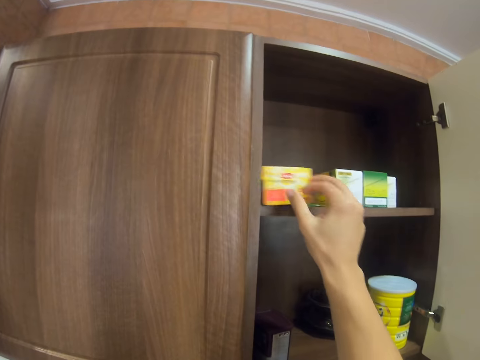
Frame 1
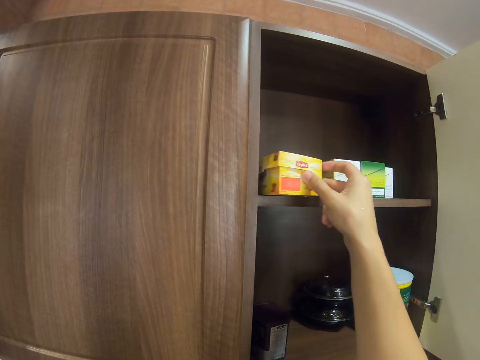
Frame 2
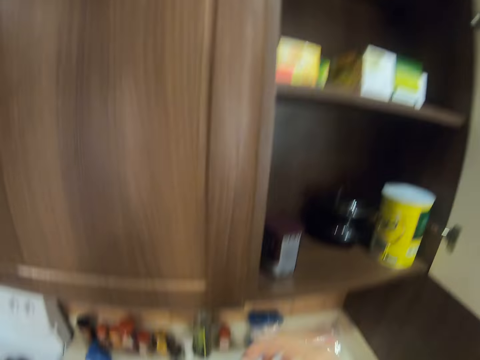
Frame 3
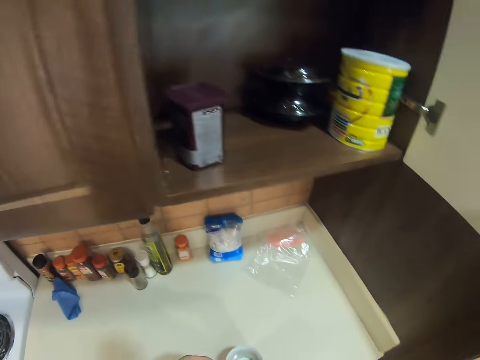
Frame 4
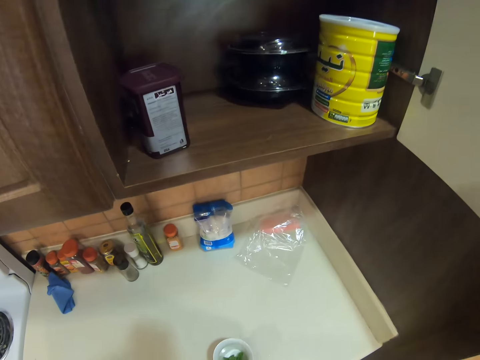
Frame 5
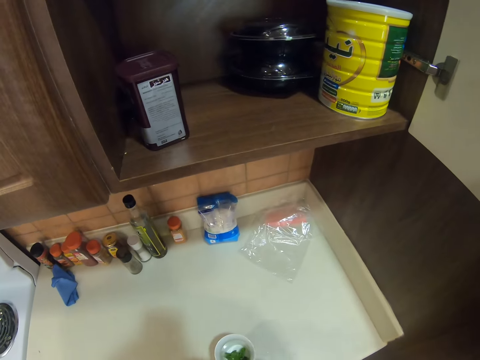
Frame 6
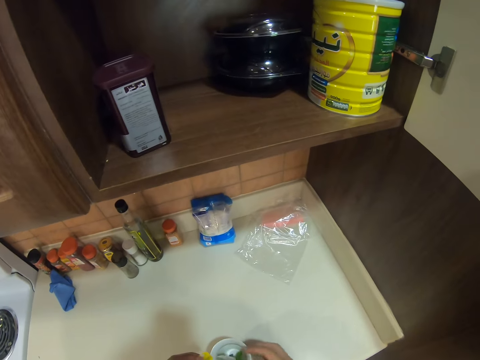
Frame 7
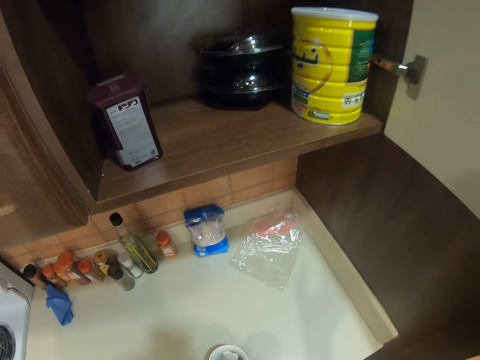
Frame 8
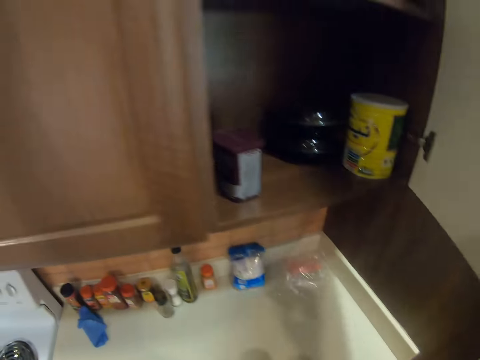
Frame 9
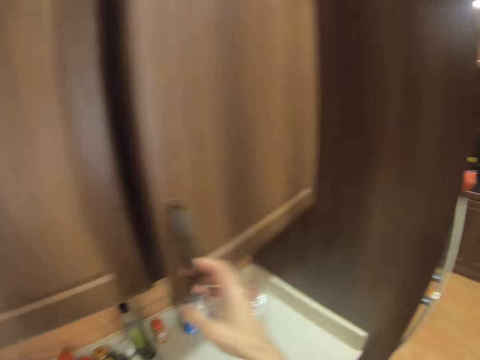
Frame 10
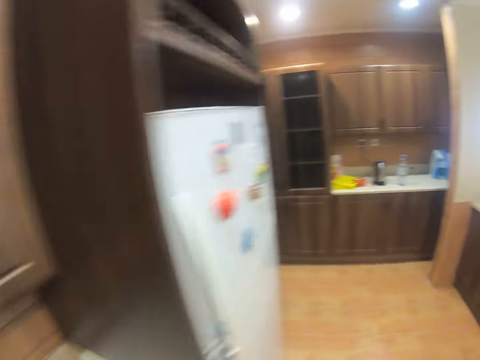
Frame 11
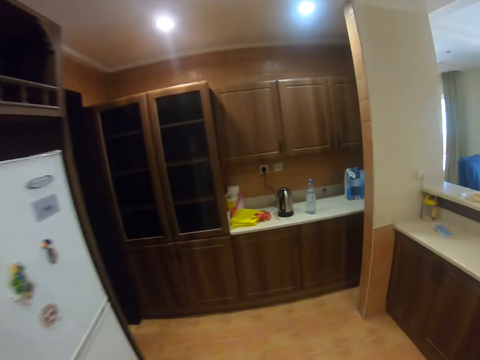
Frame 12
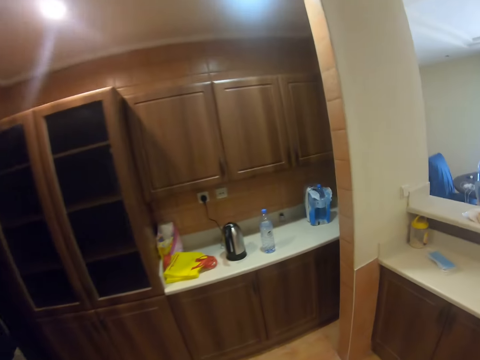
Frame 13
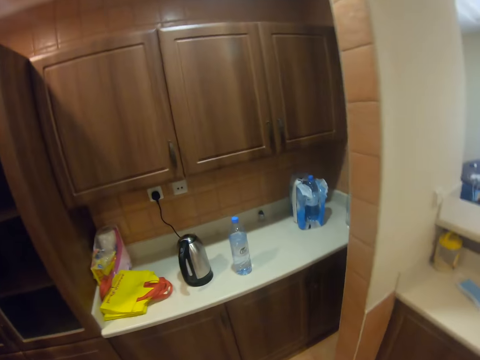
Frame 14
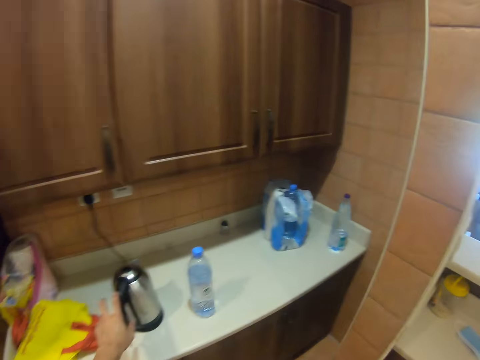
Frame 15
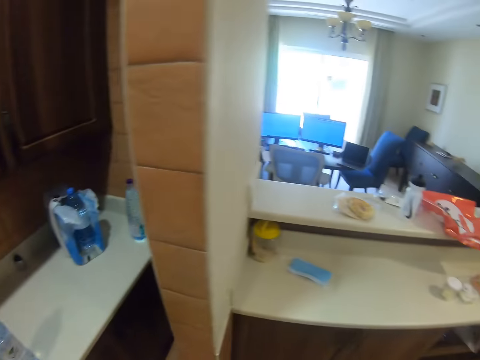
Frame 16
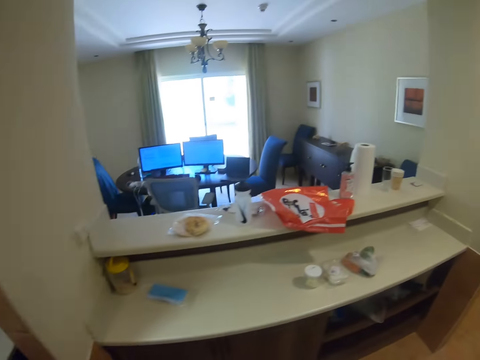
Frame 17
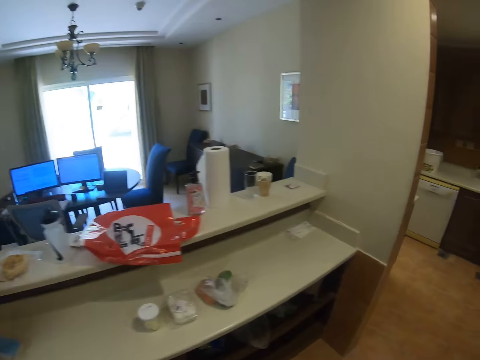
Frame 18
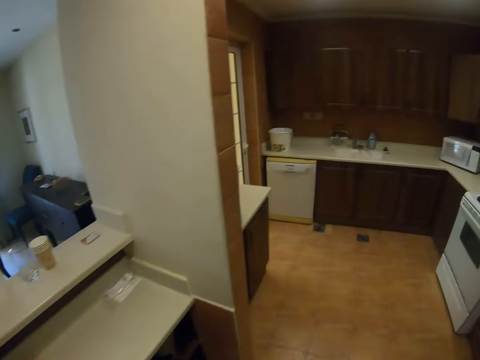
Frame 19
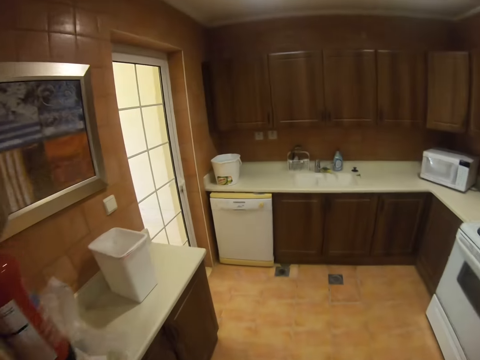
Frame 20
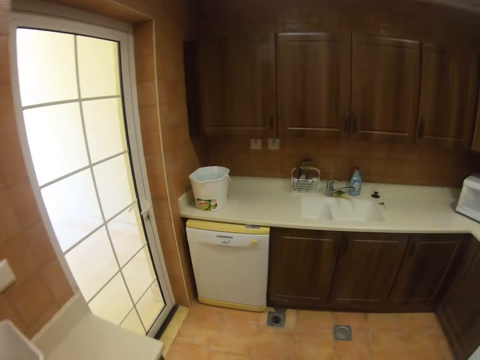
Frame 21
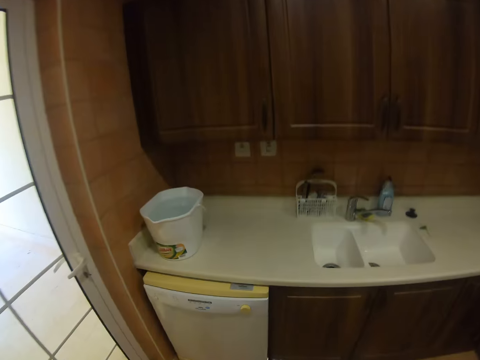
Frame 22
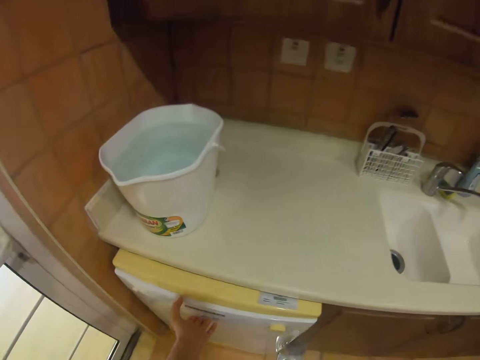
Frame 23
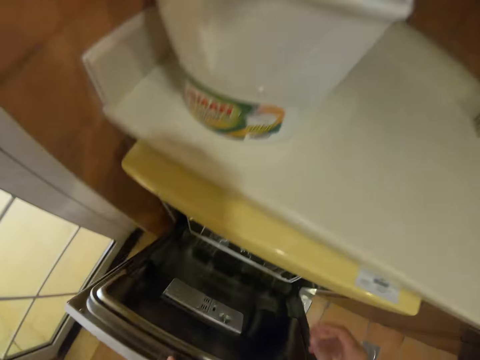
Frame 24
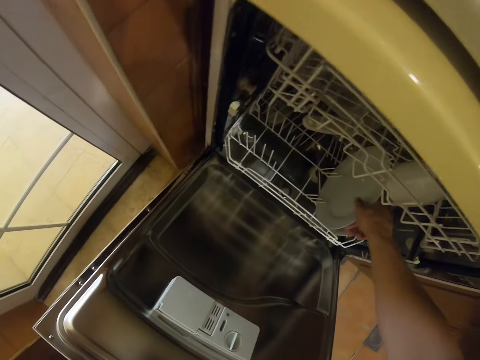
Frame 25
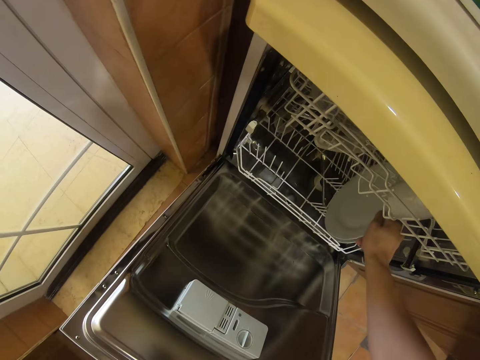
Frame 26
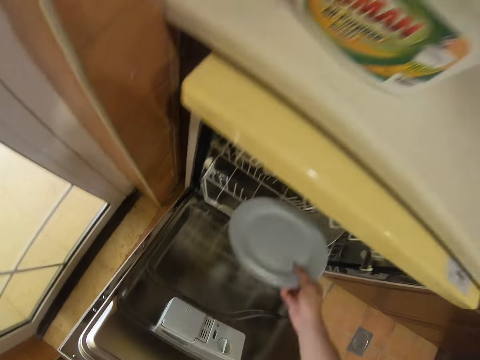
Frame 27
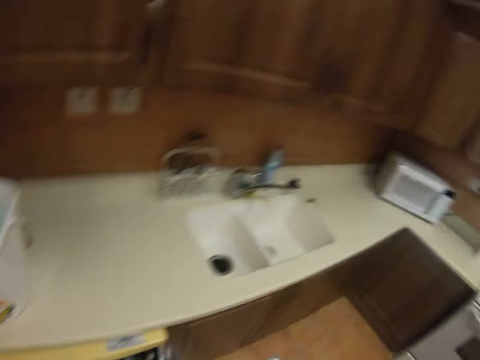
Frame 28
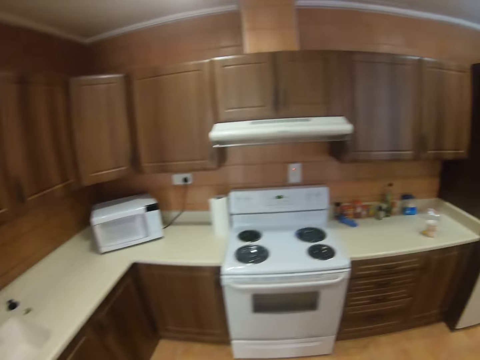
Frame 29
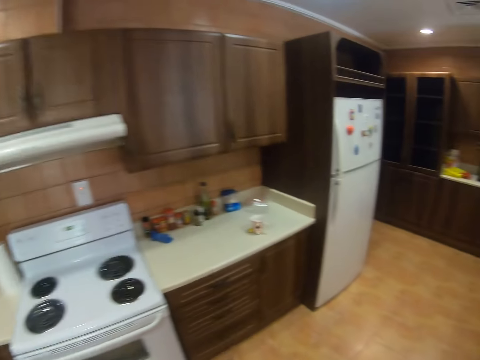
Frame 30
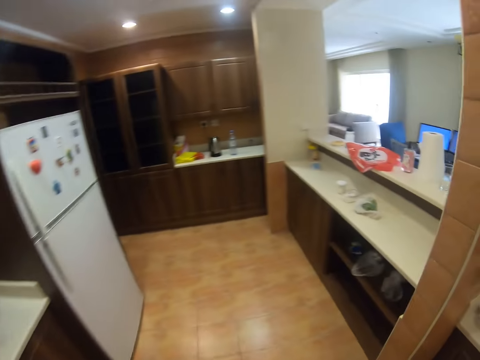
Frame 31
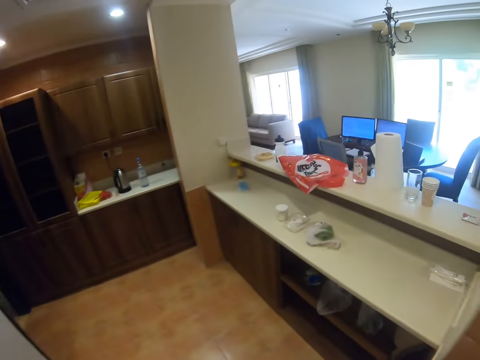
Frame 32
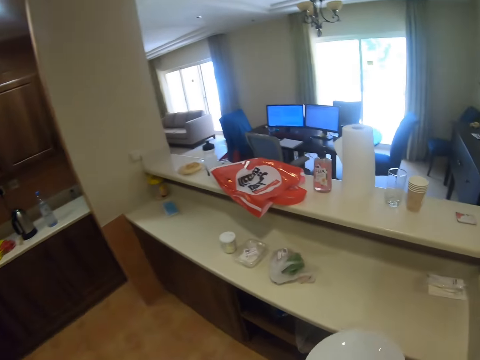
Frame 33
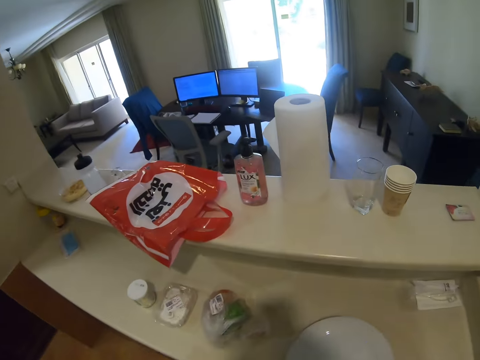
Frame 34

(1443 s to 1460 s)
The camera wearer places the tea bags box in the kitchen cabinet. They align something in the cabinet. They do something. They put the tea bag in the cup. They close the kitchen cabinet. They walk around the kitchen. They touch a jug of water. They move around. They open the door of the utensils rack. They remove the plate from the utensils rack. They carry the plate and move around.

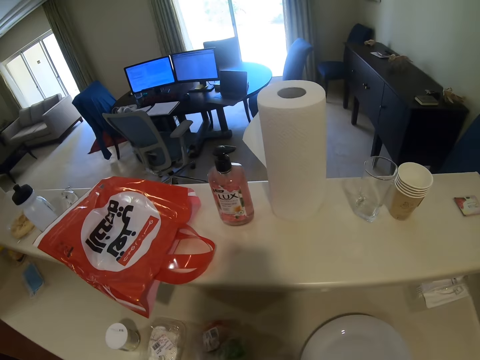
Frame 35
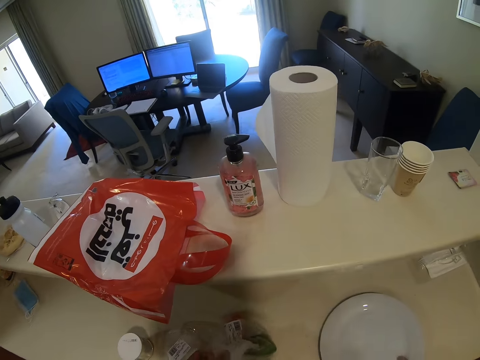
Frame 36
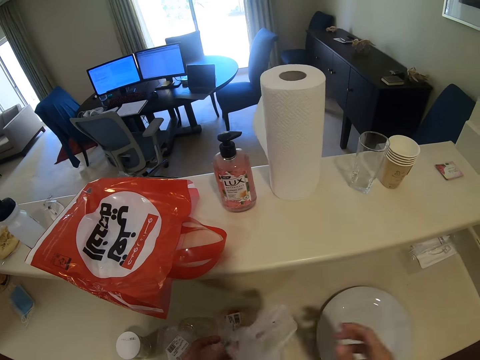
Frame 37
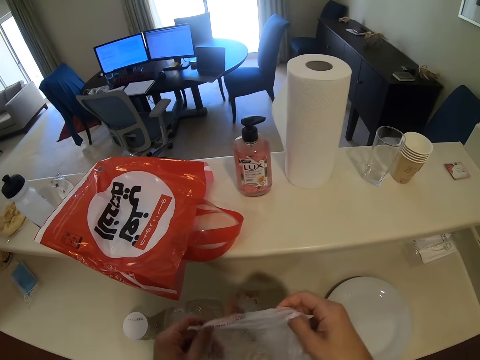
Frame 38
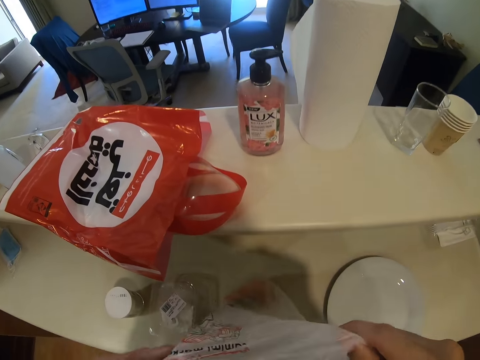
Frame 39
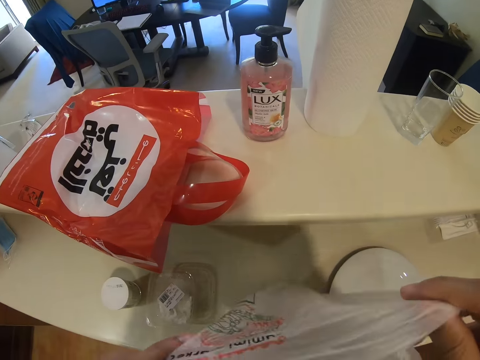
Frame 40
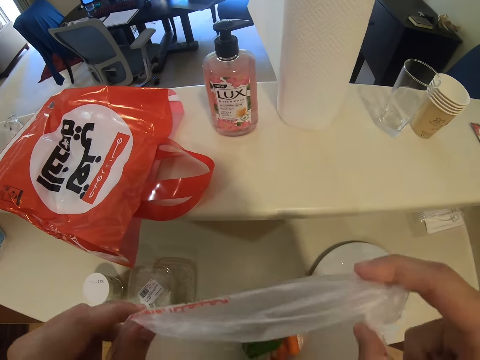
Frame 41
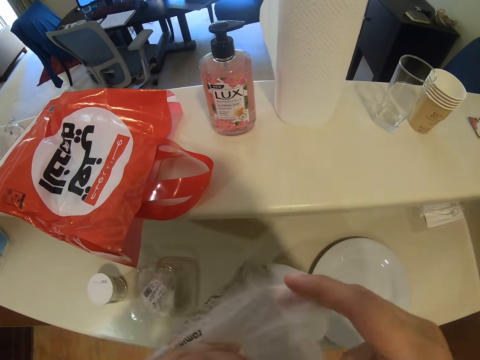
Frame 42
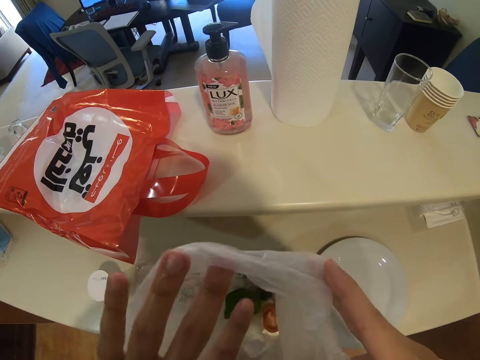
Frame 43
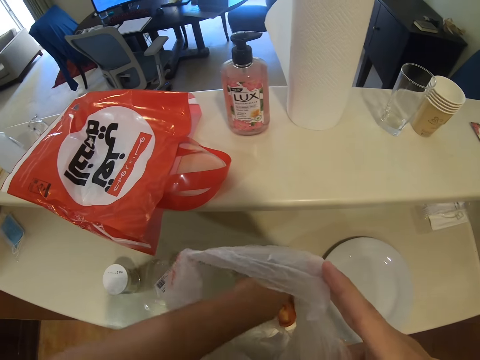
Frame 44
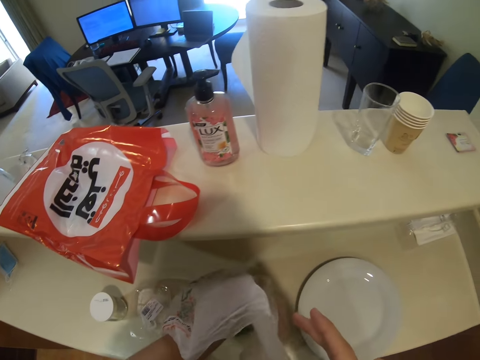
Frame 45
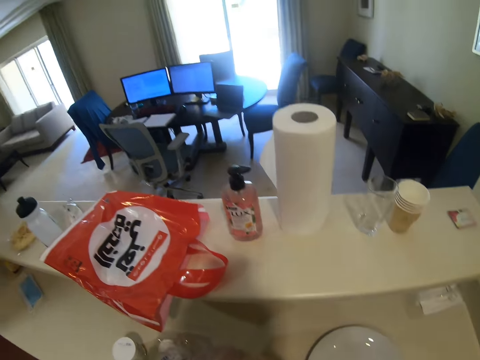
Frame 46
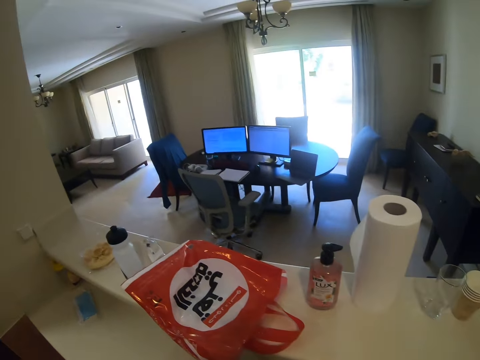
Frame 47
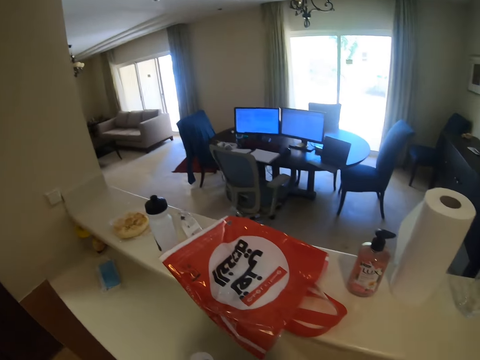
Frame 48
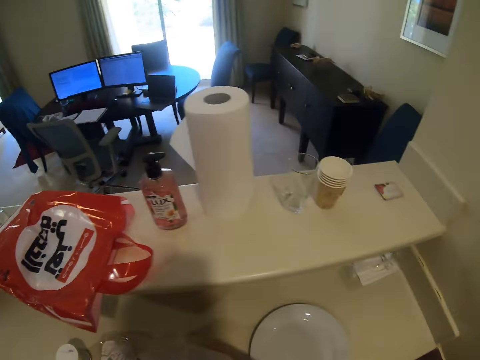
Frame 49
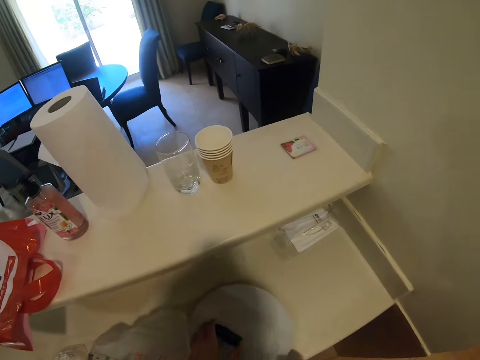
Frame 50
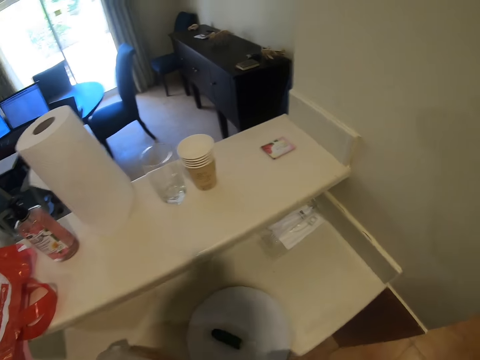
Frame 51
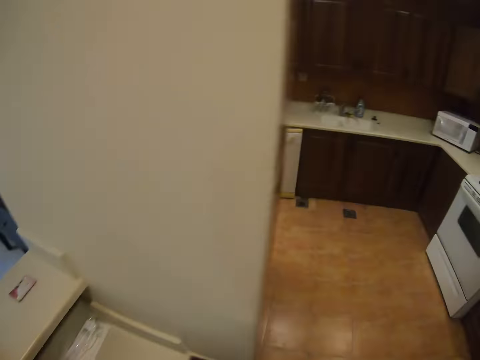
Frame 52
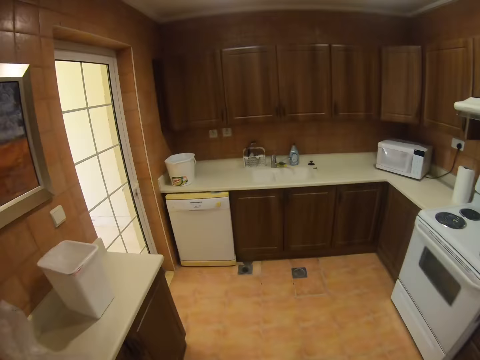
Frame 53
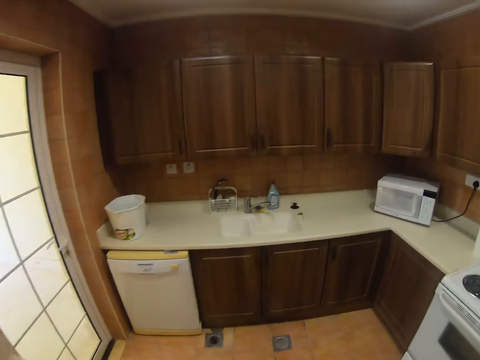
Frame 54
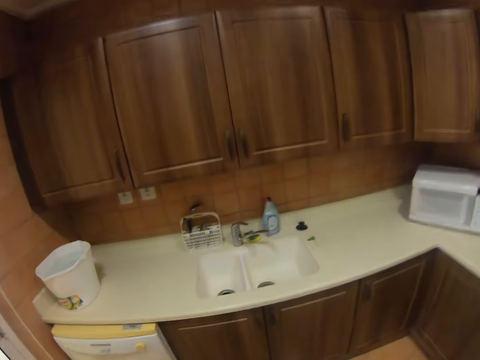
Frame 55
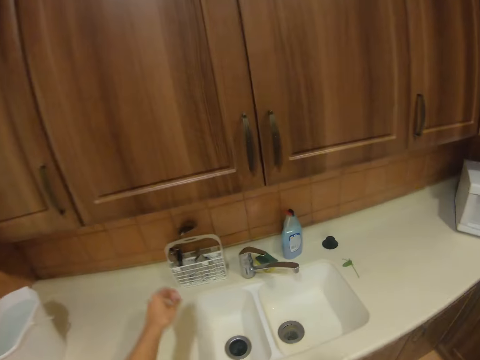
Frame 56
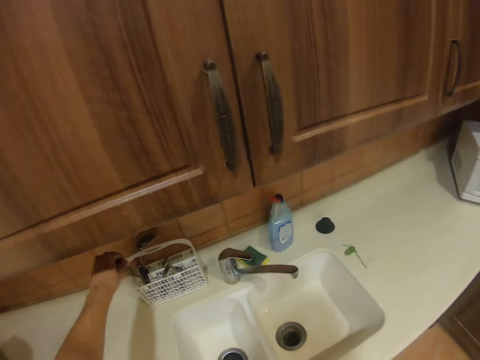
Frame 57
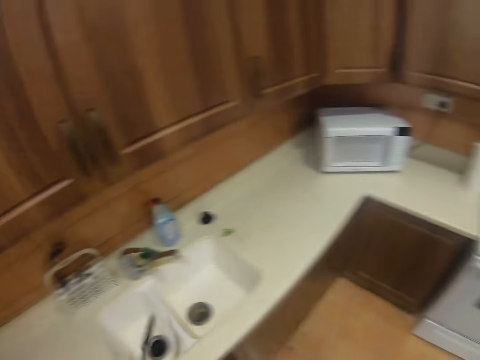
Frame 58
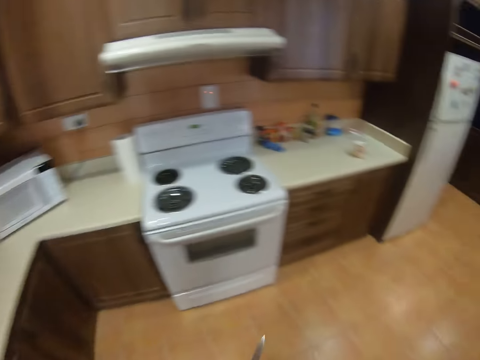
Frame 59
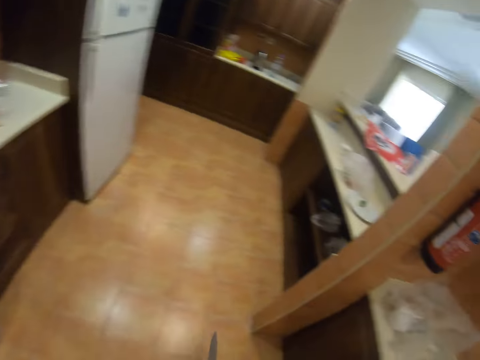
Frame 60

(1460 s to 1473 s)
The camera wearer places the plate on the table. They open something. They hold a polythene paper. They remove something from the polythene paper. They look around. They walk around the kitchen. They pick a knife from the knife holder. They move around.
